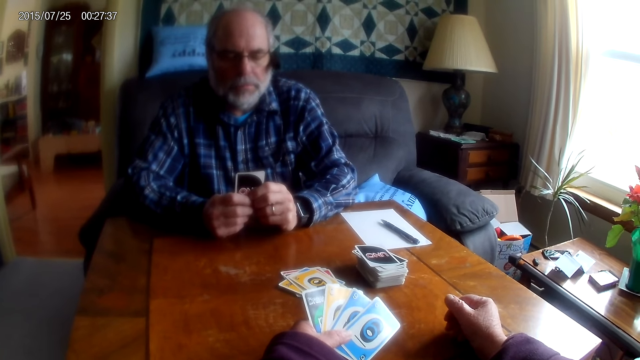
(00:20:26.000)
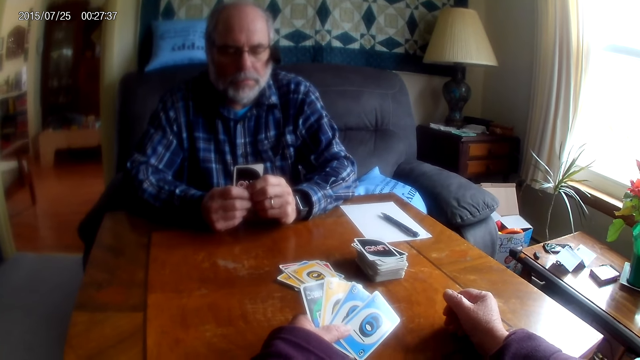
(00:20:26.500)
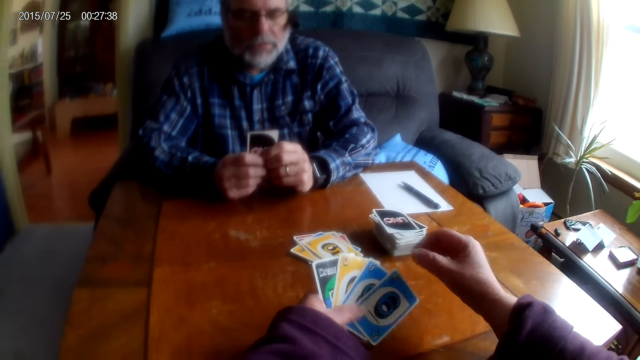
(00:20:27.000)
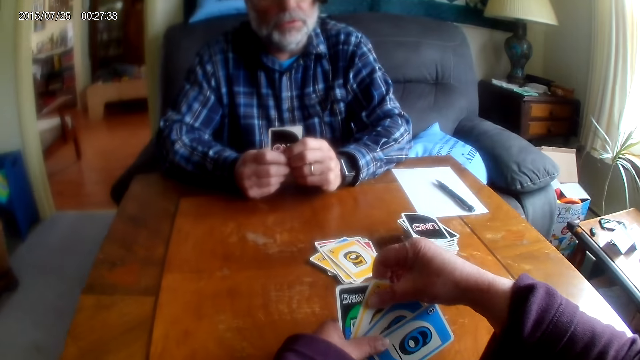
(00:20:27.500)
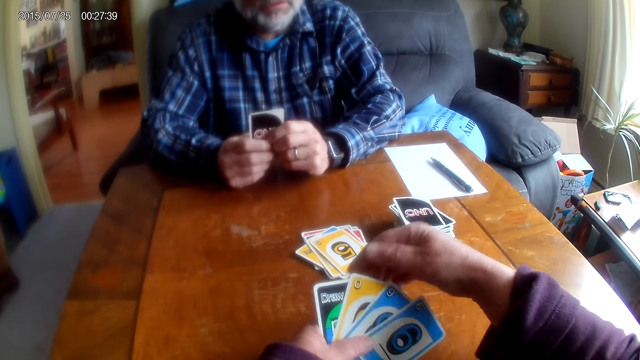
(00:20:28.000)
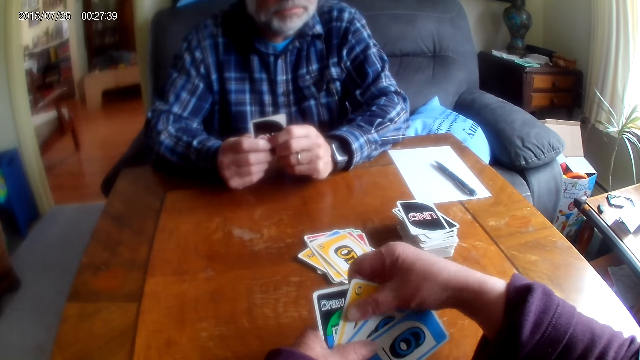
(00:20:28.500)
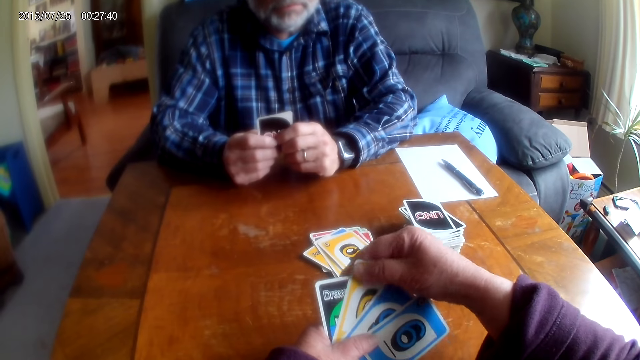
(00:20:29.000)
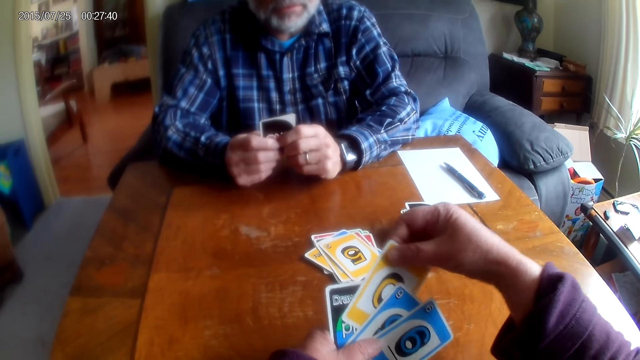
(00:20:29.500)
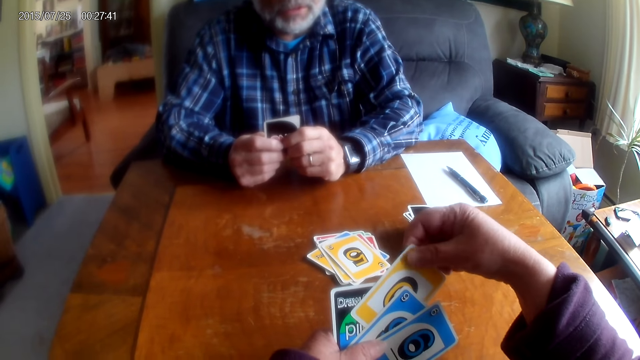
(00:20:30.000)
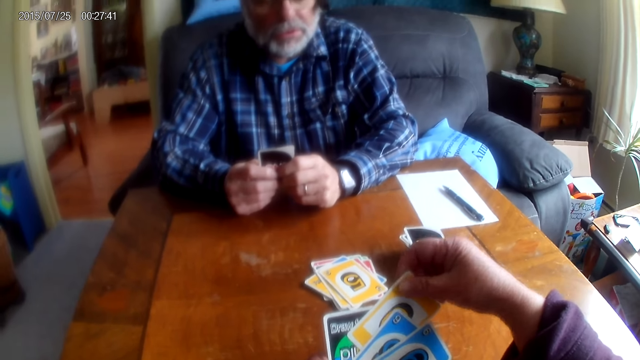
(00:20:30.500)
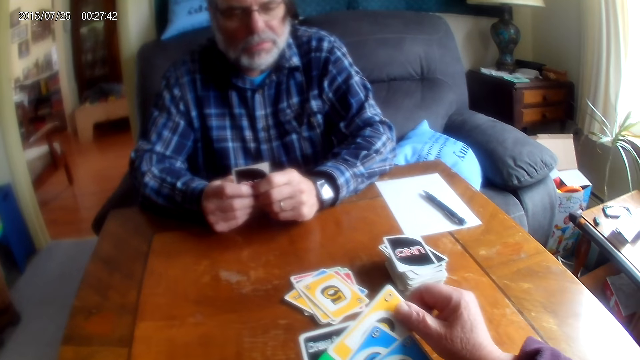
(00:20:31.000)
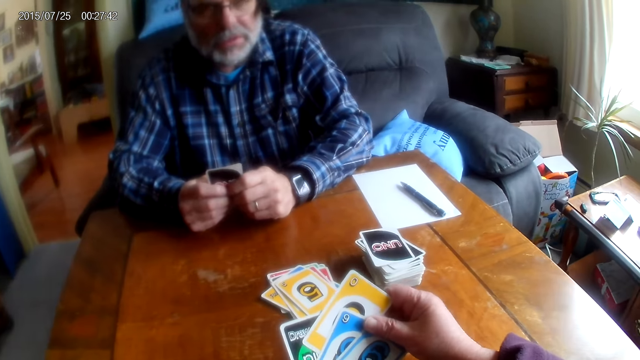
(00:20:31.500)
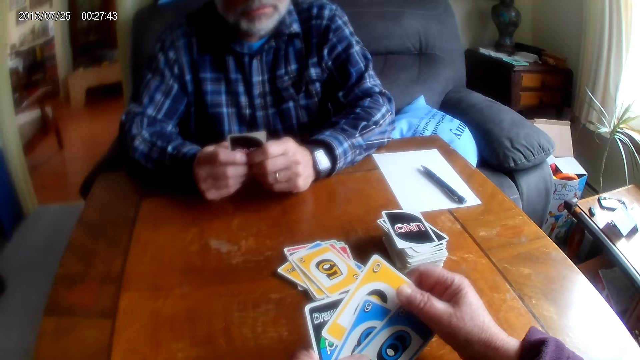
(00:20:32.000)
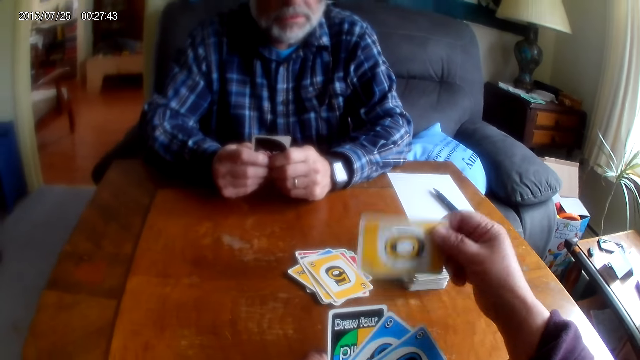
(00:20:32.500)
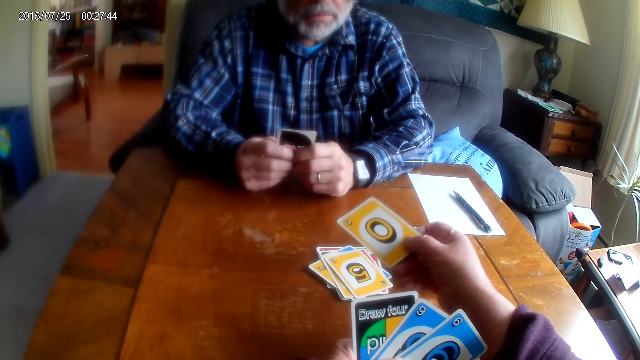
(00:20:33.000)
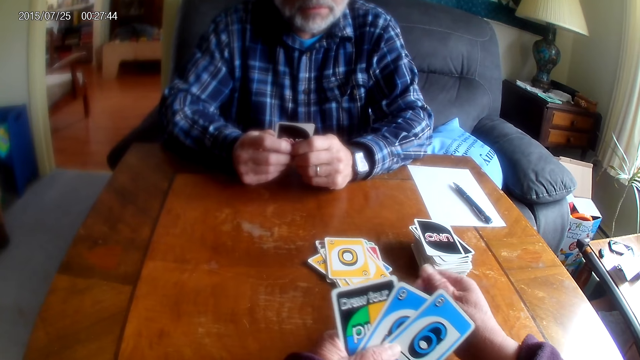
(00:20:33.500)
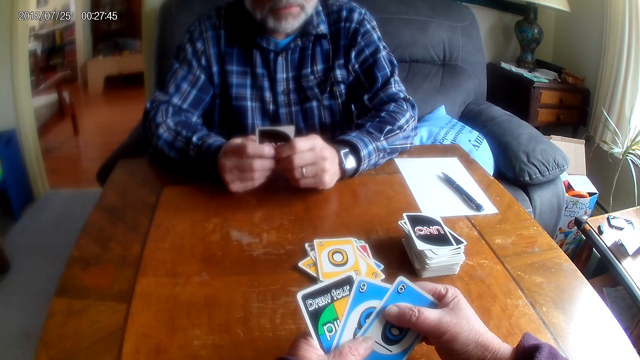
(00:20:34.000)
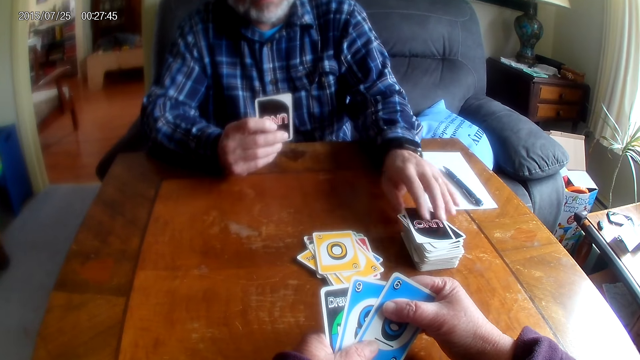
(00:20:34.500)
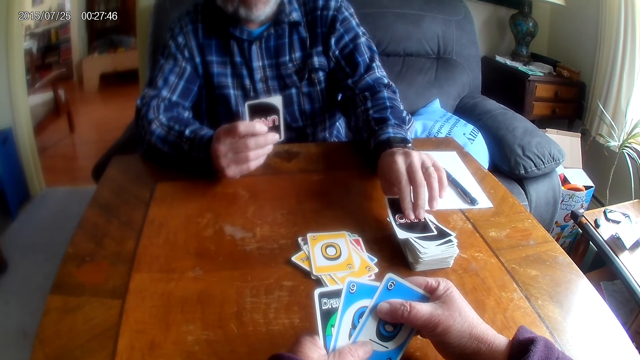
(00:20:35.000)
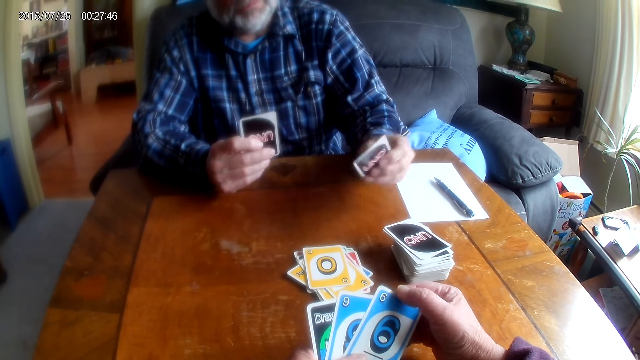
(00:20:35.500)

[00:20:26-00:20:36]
A man talks to the camera wearer. The man walks to the camera wearer. The camera wearer places the card on the table. They move their hand. The man picks a card from the table.

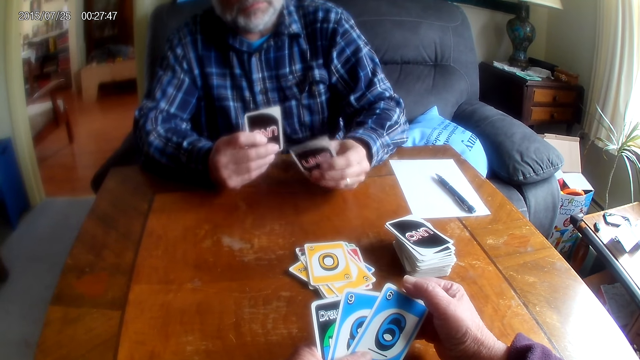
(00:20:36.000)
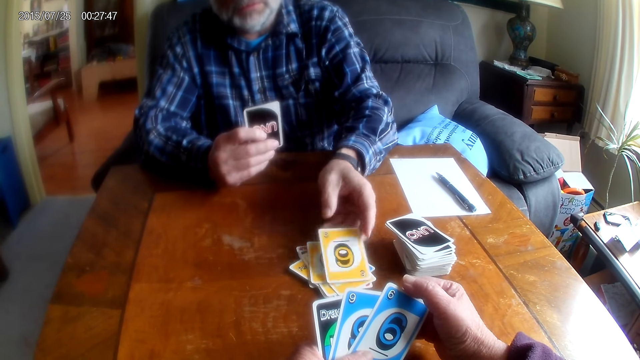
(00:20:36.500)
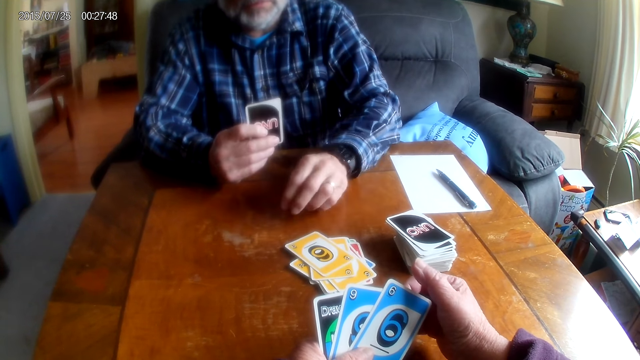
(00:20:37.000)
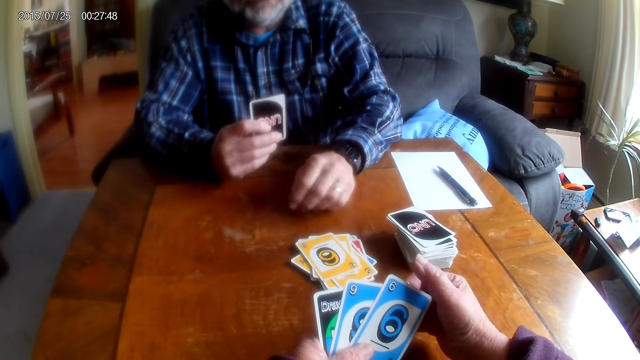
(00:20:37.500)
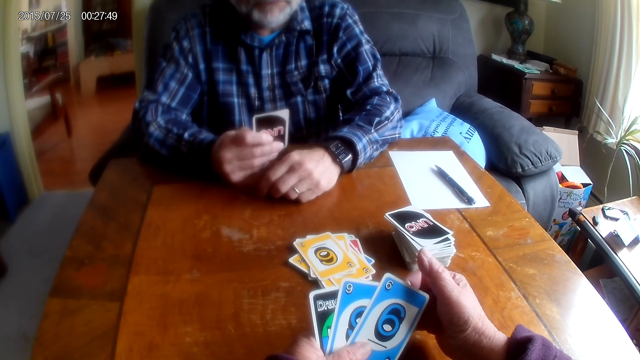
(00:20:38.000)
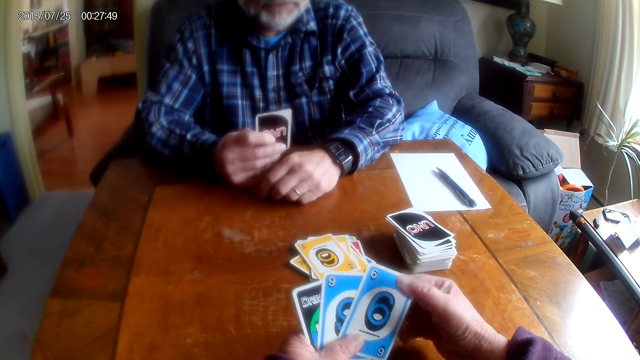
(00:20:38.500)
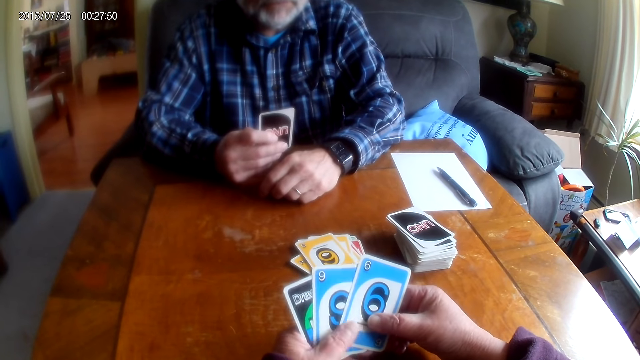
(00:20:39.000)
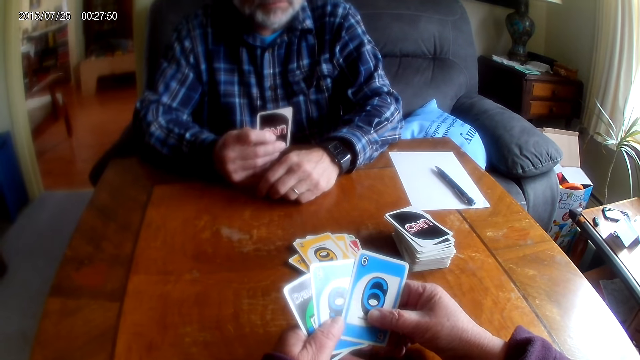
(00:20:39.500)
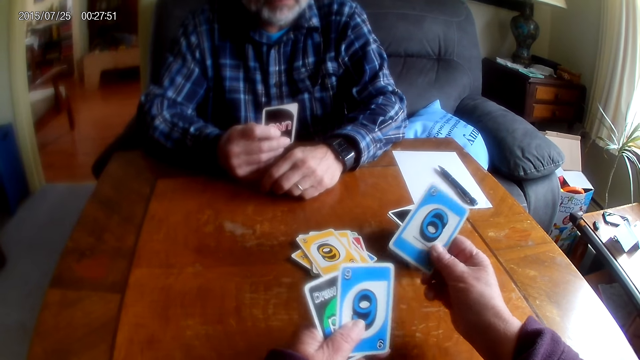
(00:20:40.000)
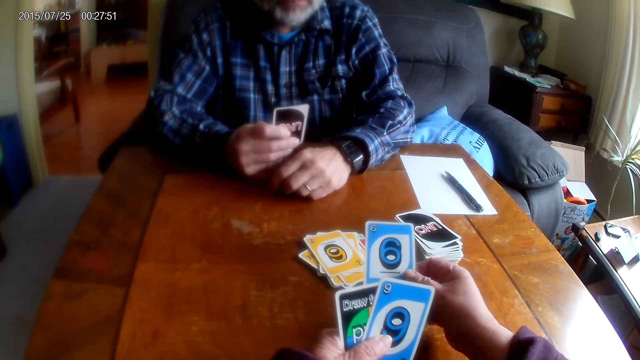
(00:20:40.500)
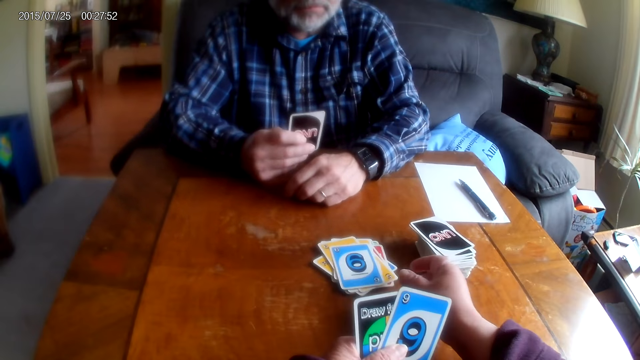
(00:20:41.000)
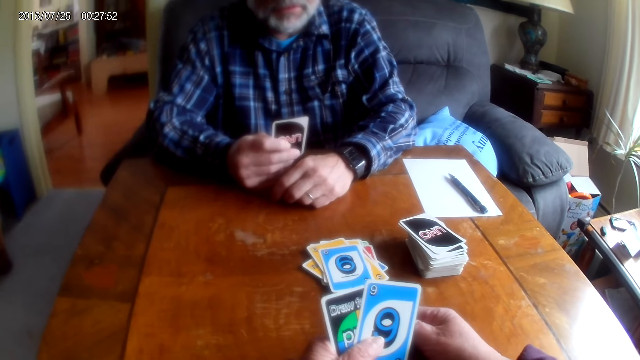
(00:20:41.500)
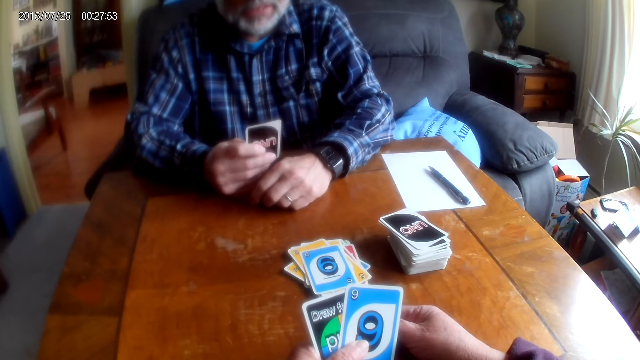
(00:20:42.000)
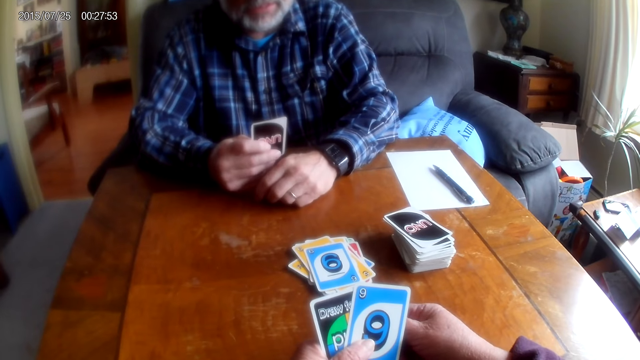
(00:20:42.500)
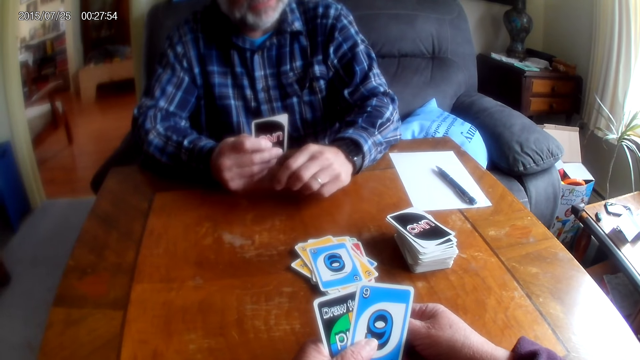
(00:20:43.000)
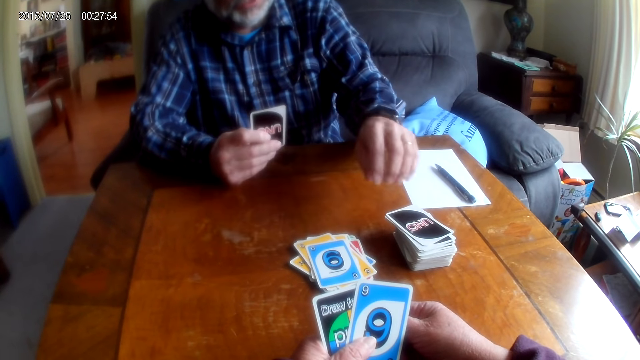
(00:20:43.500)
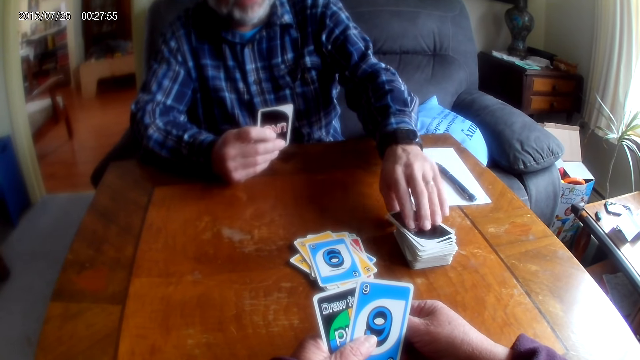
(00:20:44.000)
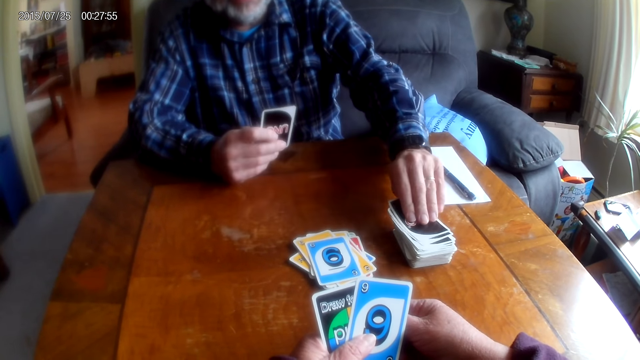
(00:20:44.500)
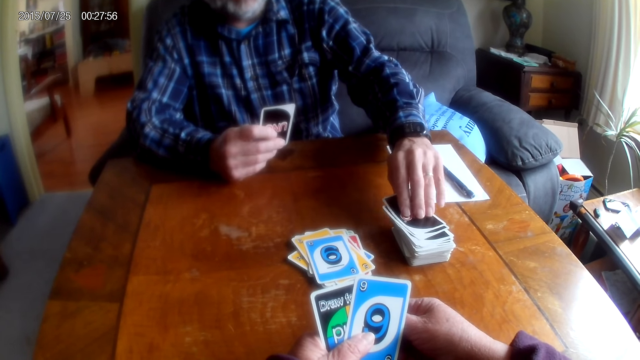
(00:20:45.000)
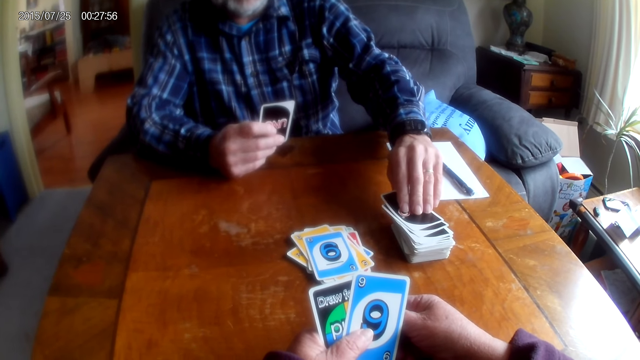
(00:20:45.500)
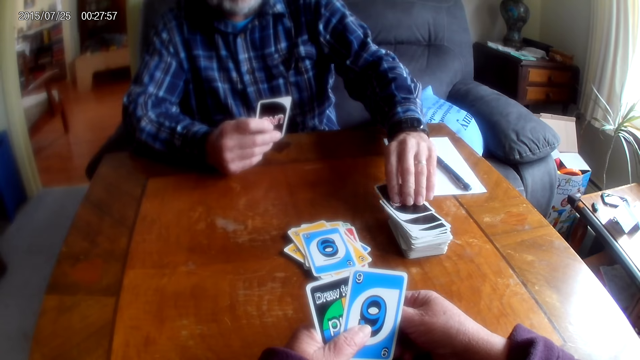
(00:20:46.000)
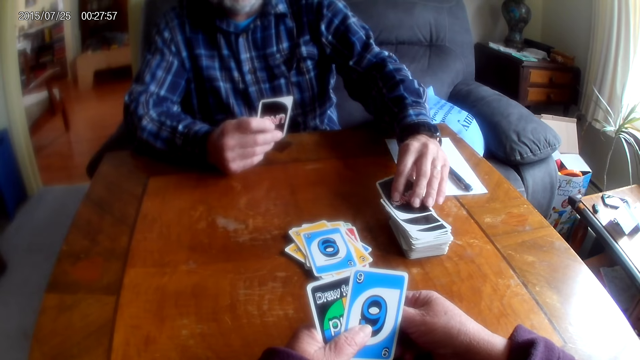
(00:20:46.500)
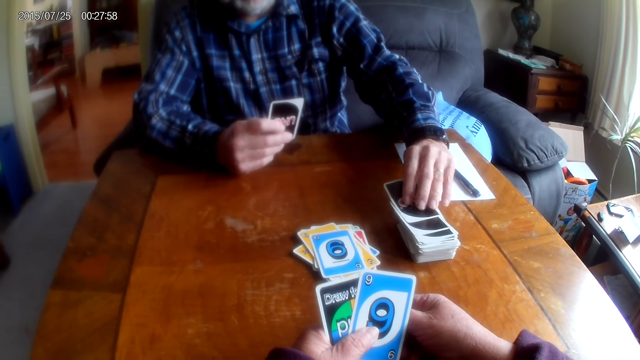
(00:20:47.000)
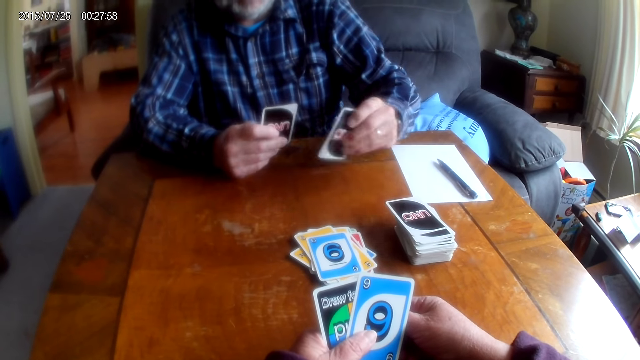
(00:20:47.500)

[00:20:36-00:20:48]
The camera wearer places the card on the table. A man puts a card on the table. The man talks to the camera wearer and moves the cards. The camera wearer talks to the man. They place the card on the table. They move their hand. The man talks to the camera wearer. The man picks a card from the table and talks to the camera wearer.
